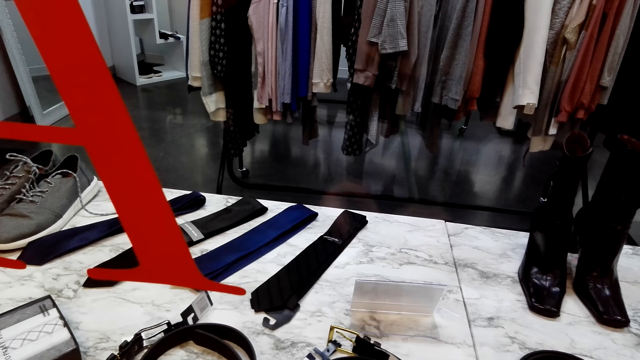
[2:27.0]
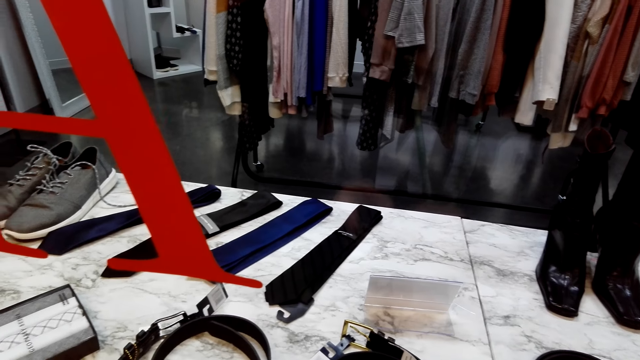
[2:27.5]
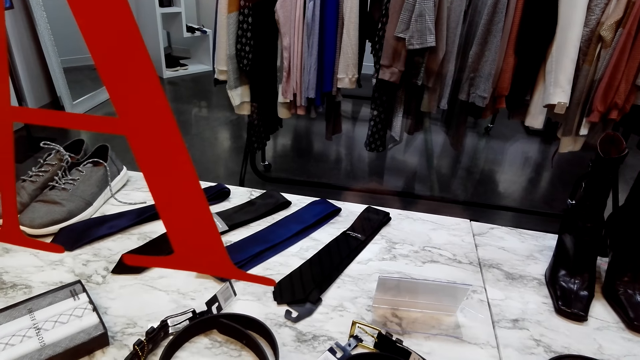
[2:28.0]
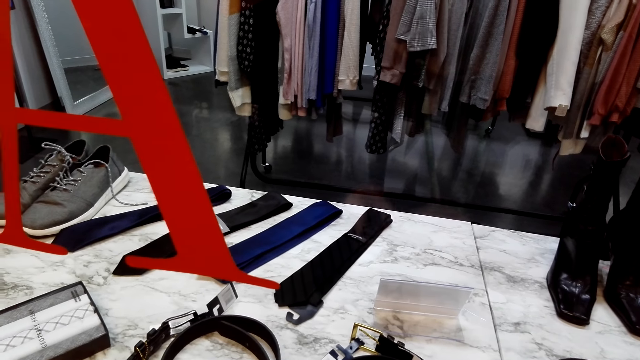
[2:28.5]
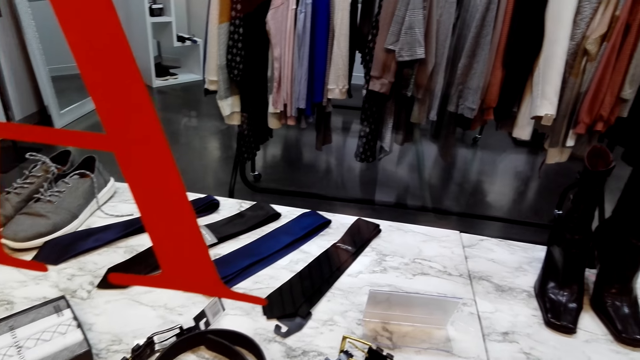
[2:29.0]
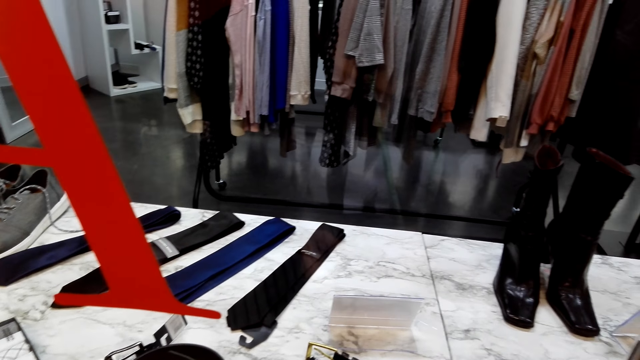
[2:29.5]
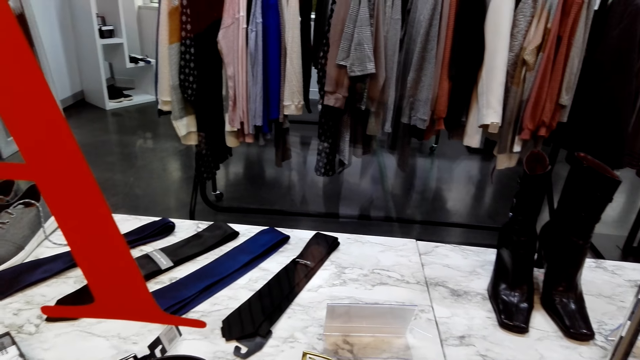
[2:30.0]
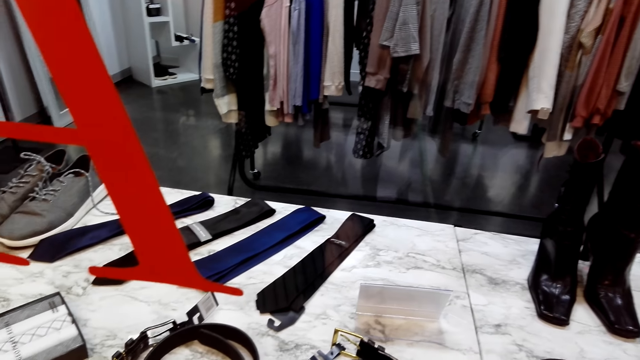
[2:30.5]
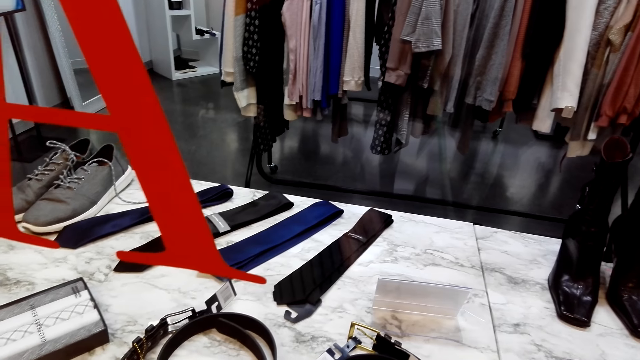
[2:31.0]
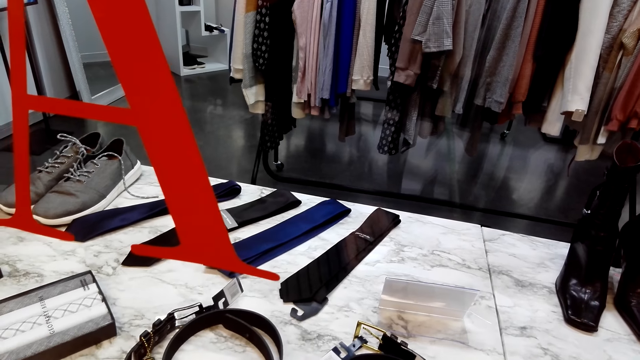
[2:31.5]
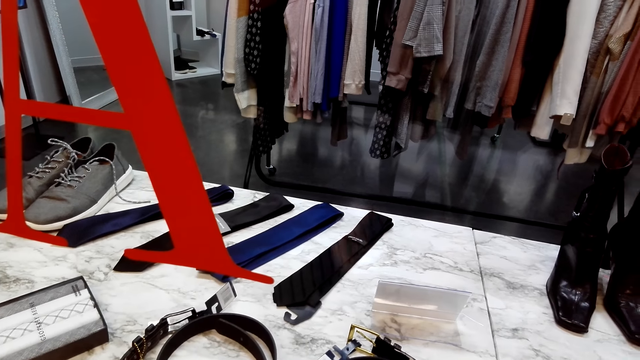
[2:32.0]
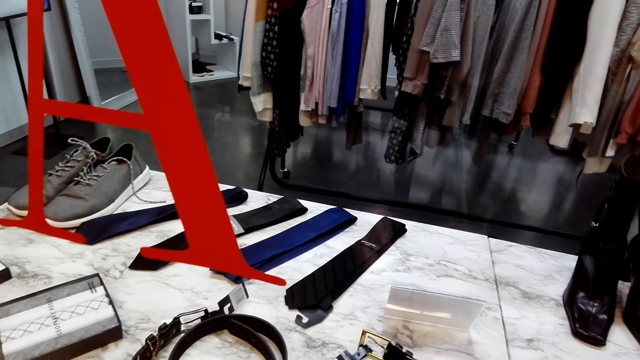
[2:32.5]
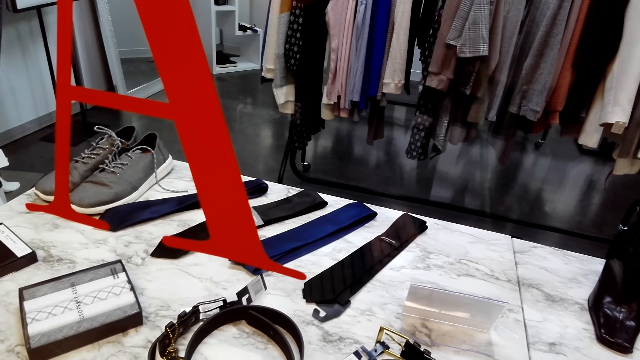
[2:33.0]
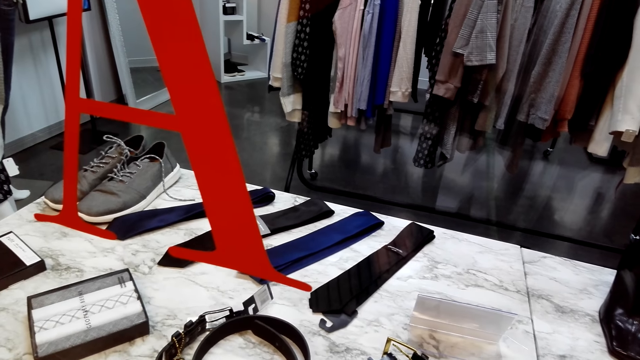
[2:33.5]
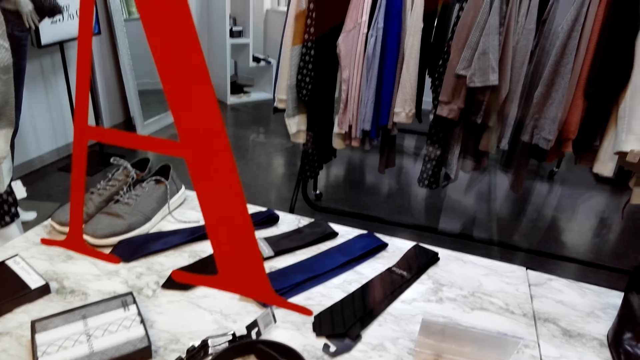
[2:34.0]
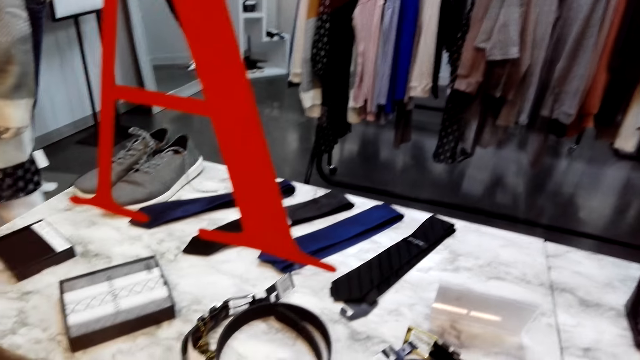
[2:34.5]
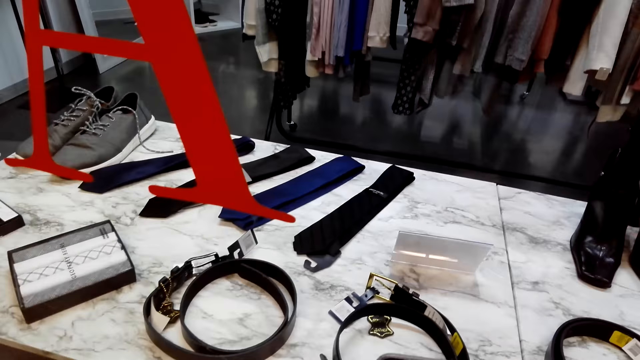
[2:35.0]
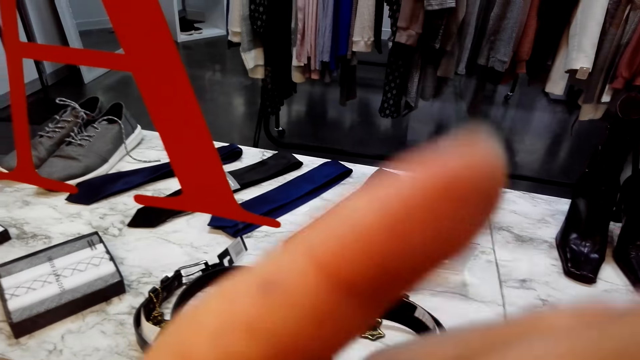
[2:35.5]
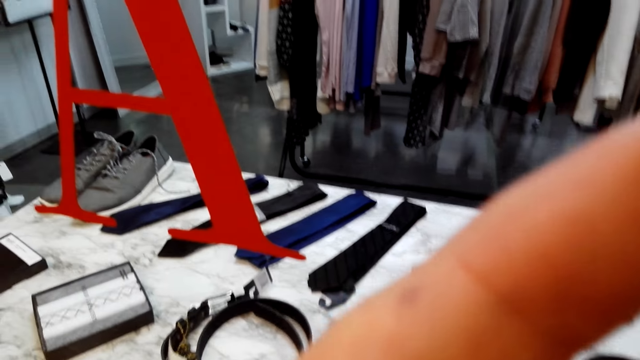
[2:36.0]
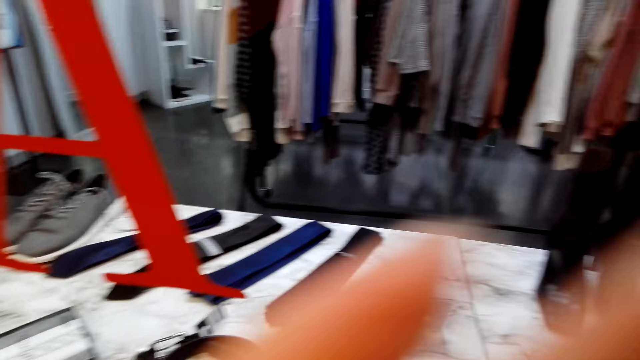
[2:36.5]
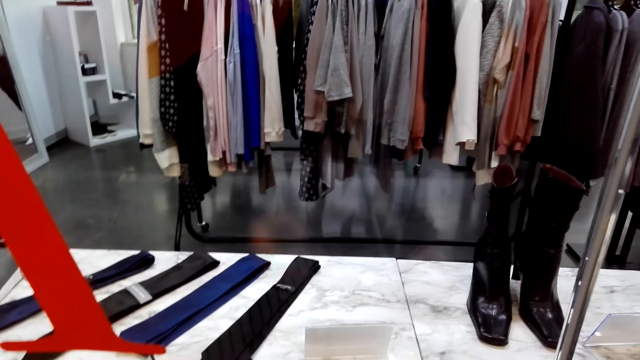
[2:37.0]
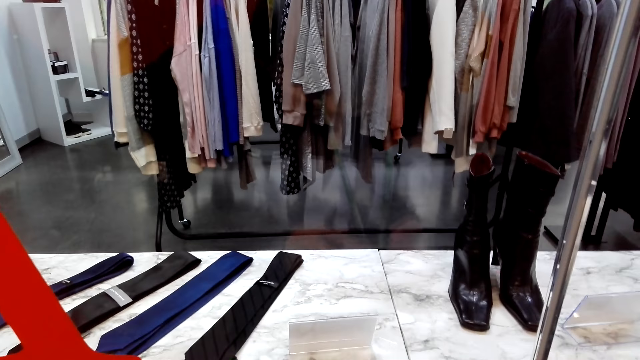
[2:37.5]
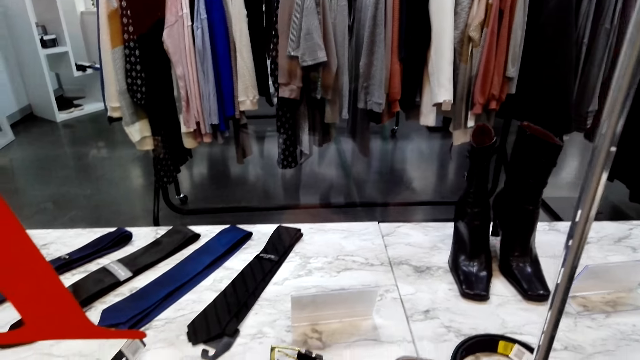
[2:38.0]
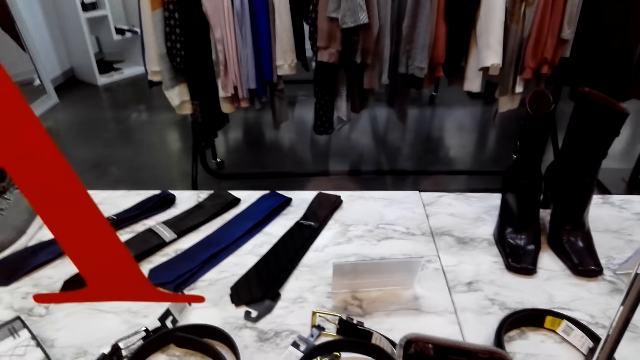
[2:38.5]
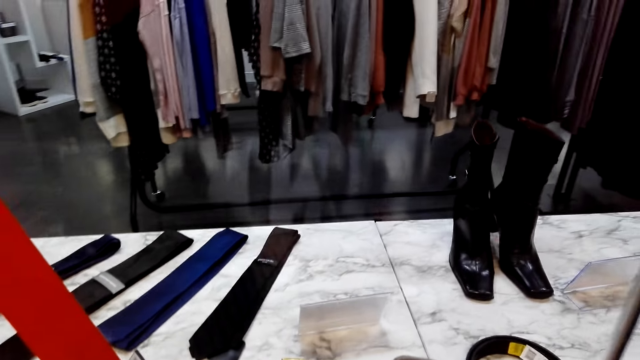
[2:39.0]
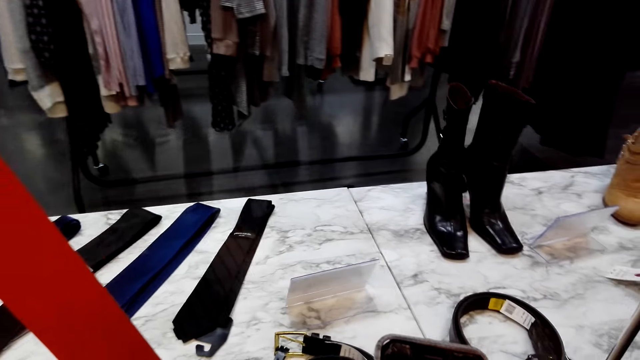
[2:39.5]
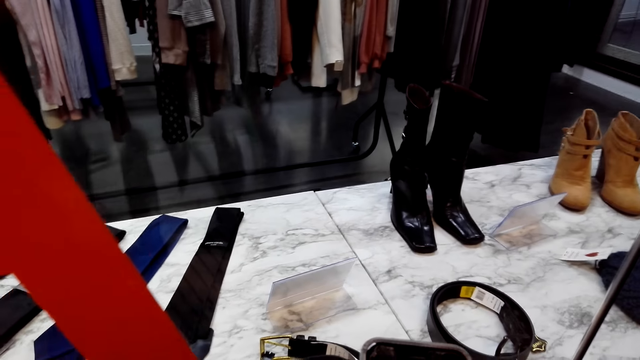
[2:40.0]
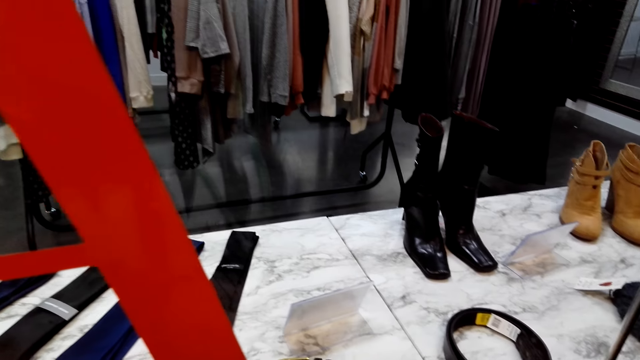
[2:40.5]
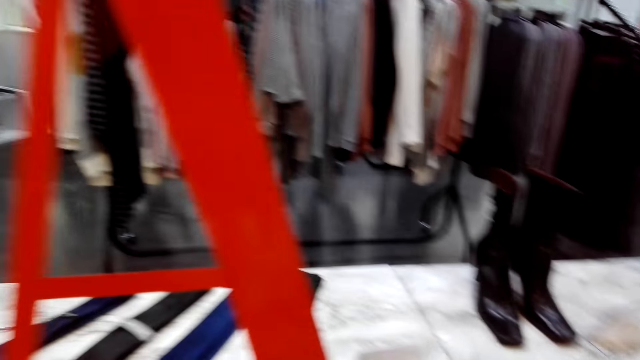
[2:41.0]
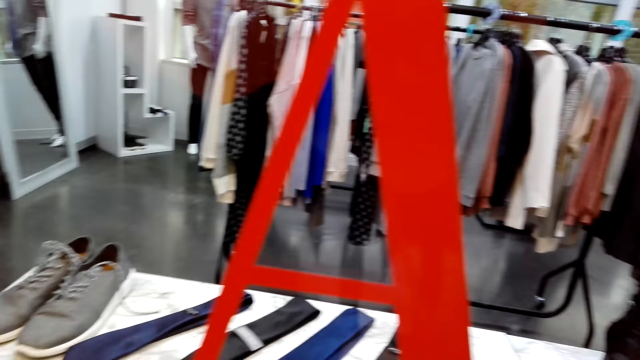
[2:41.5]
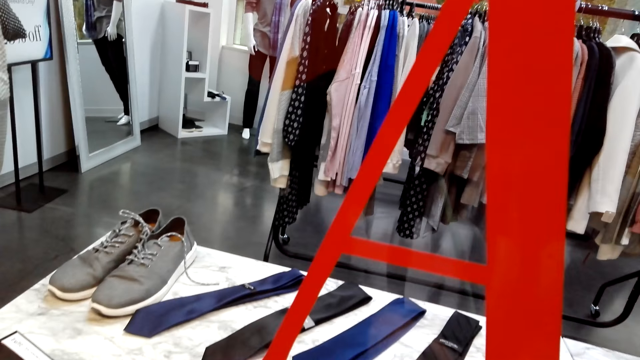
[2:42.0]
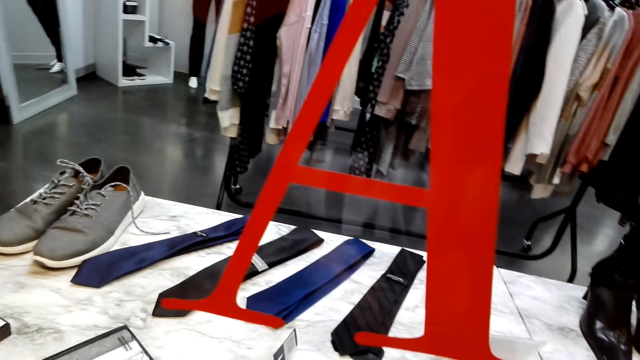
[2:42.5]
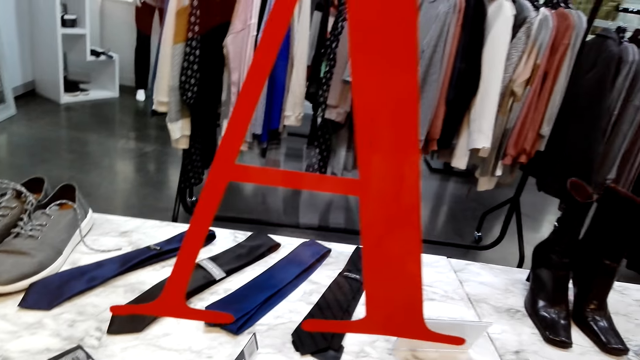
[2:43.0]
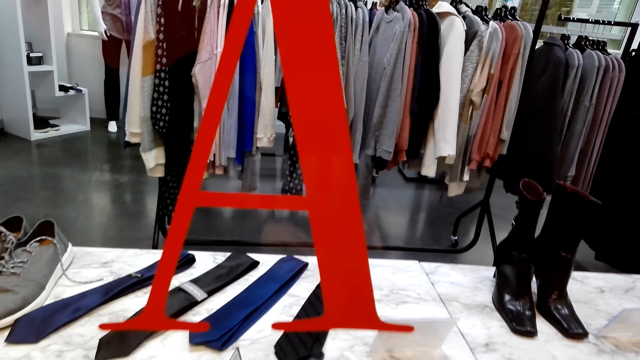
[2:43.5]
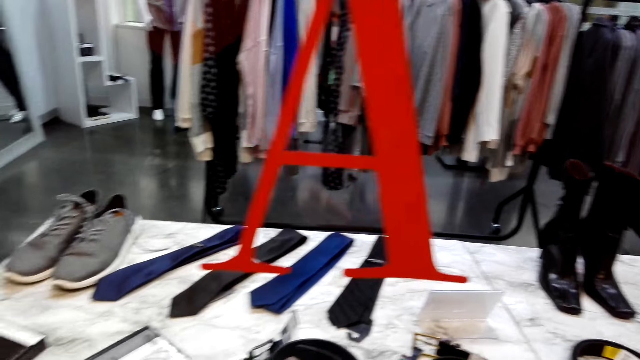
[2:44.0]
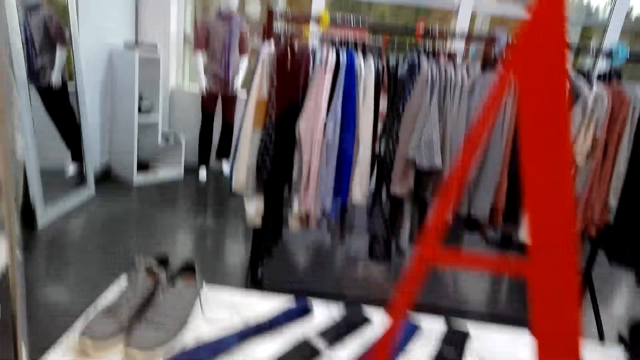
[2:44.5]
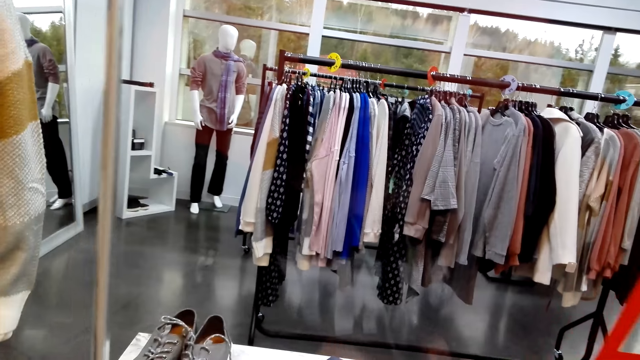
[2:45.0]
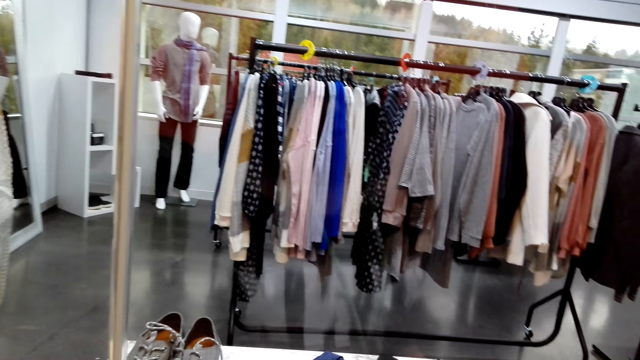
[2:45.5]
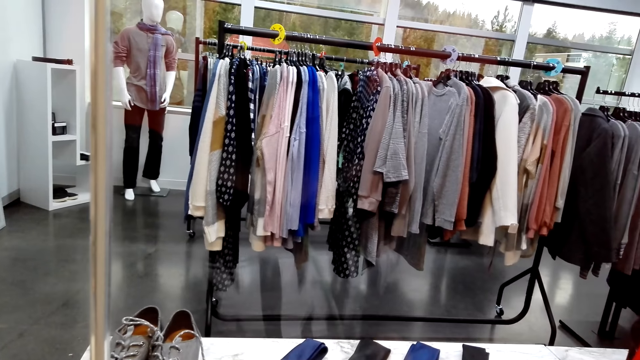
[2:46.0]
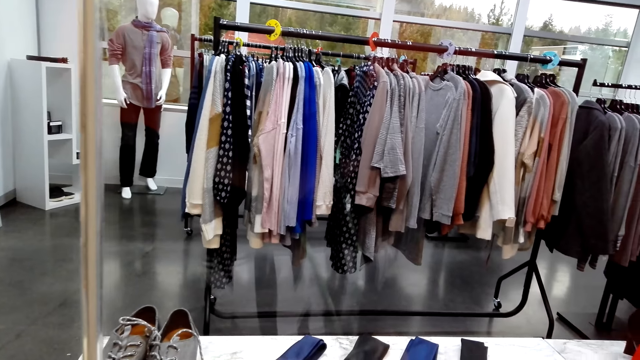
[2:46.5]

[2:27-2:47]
The camera wearer raises their hand. They lower their hand. They look around.
